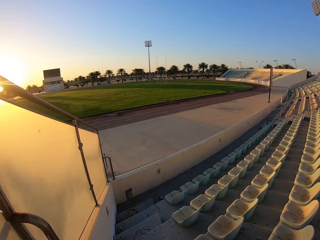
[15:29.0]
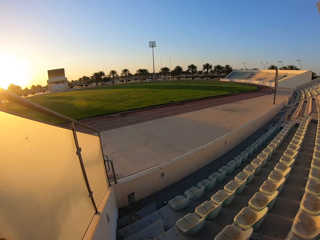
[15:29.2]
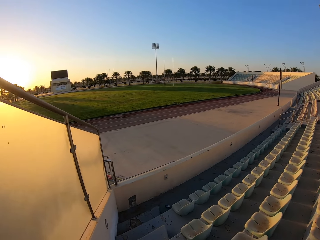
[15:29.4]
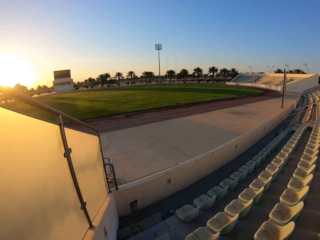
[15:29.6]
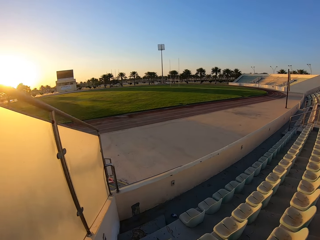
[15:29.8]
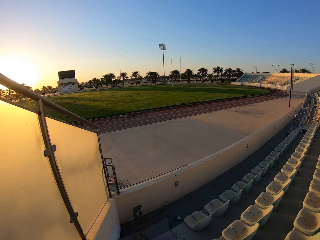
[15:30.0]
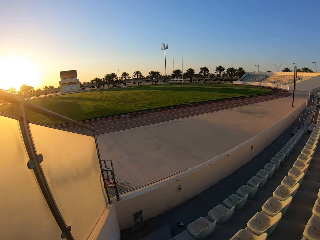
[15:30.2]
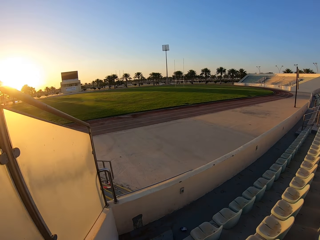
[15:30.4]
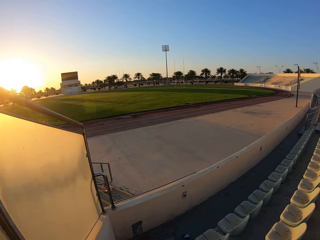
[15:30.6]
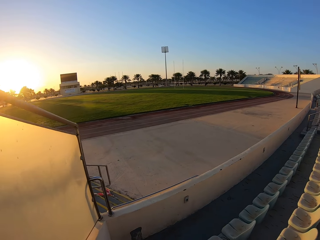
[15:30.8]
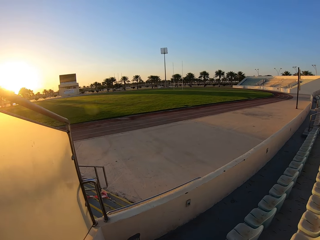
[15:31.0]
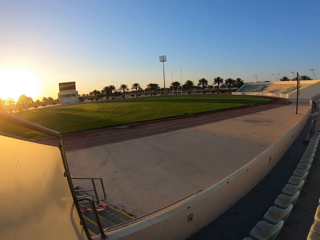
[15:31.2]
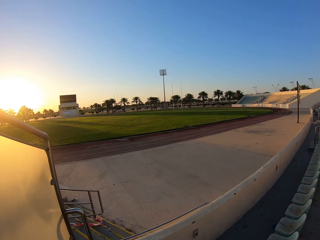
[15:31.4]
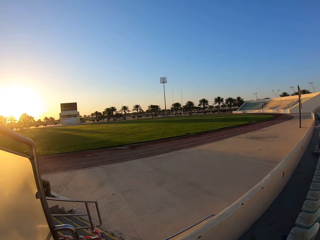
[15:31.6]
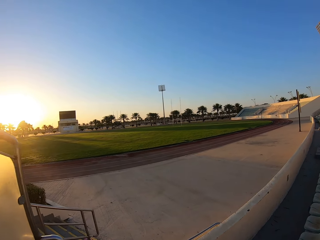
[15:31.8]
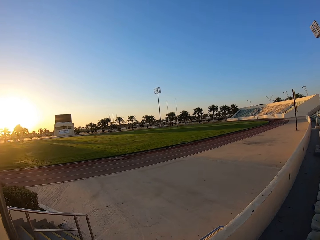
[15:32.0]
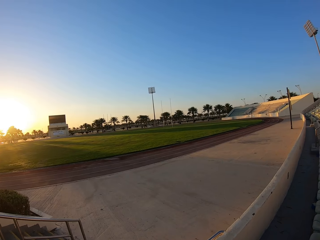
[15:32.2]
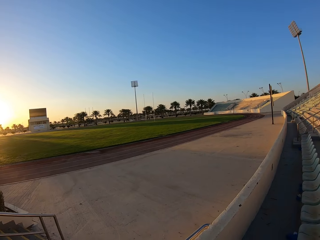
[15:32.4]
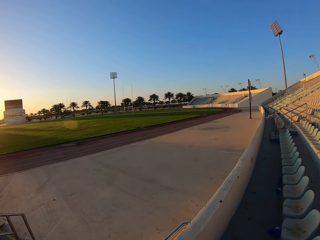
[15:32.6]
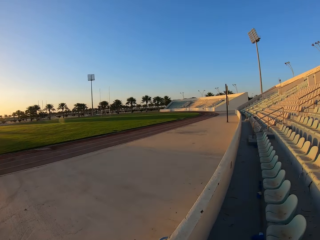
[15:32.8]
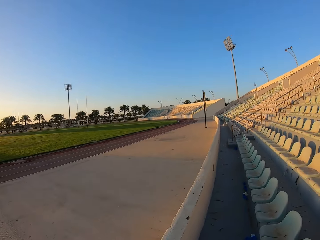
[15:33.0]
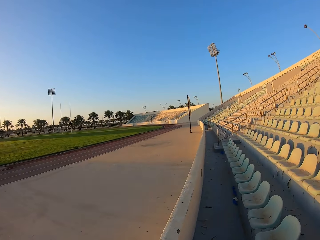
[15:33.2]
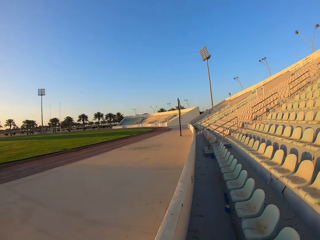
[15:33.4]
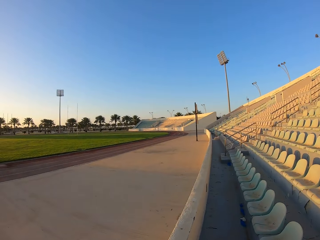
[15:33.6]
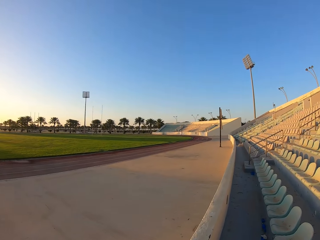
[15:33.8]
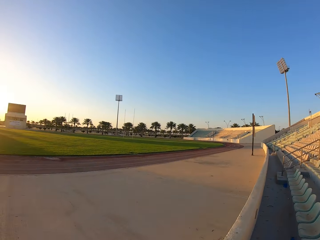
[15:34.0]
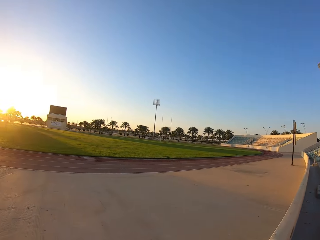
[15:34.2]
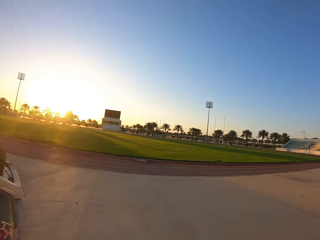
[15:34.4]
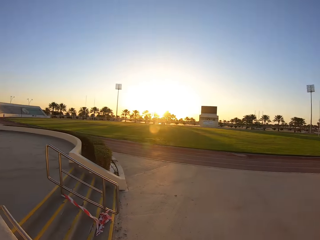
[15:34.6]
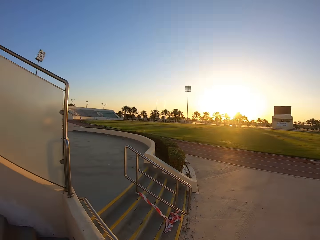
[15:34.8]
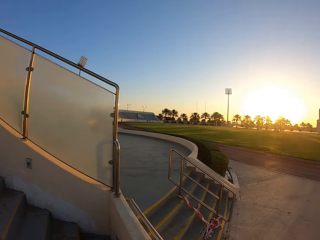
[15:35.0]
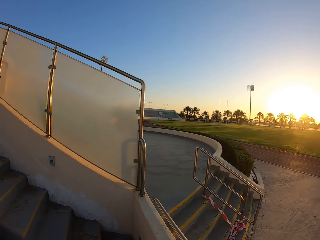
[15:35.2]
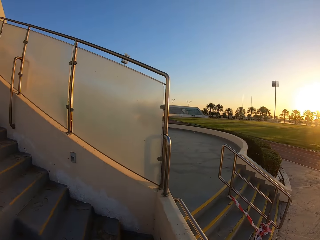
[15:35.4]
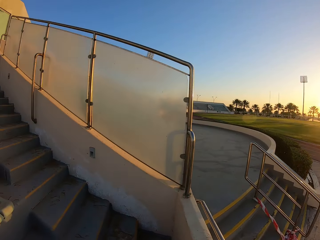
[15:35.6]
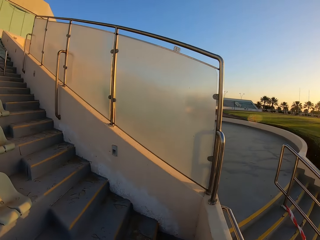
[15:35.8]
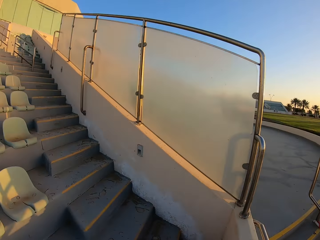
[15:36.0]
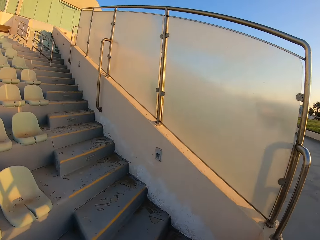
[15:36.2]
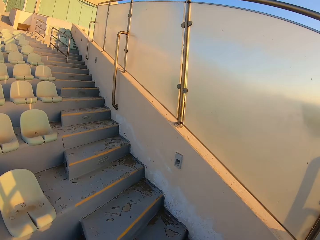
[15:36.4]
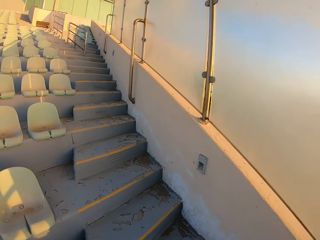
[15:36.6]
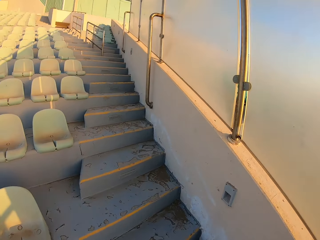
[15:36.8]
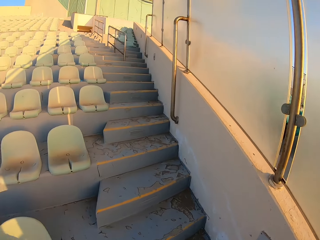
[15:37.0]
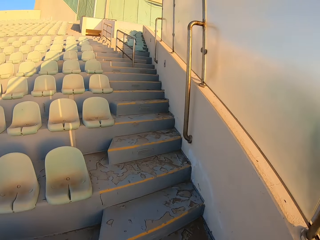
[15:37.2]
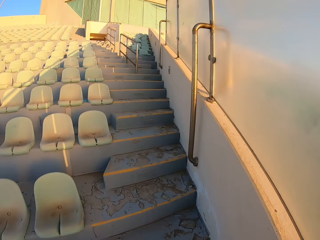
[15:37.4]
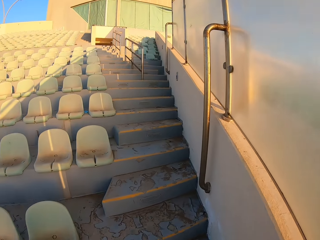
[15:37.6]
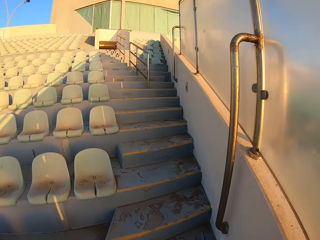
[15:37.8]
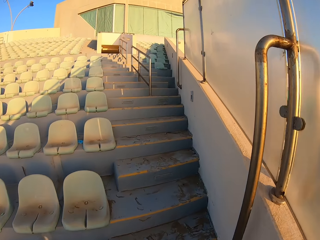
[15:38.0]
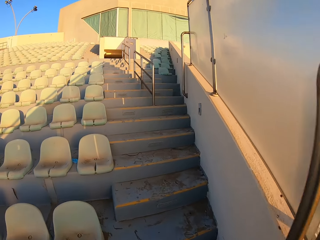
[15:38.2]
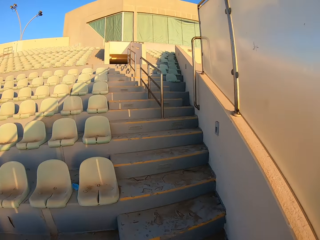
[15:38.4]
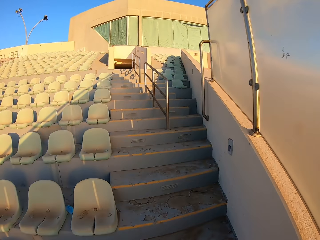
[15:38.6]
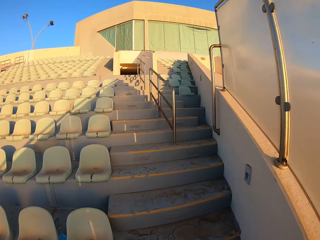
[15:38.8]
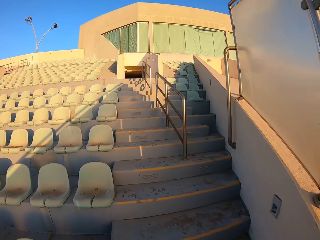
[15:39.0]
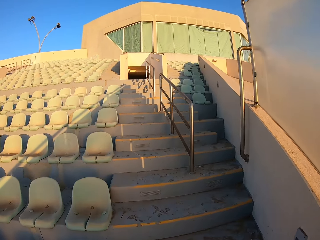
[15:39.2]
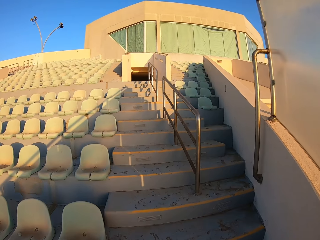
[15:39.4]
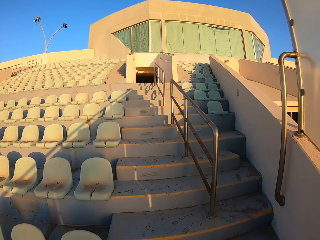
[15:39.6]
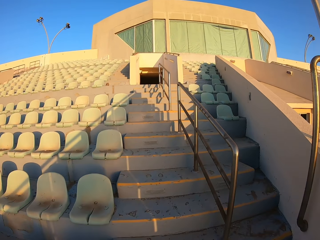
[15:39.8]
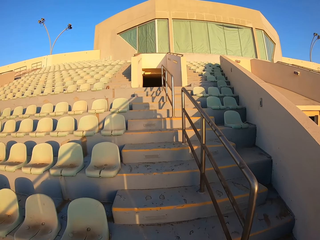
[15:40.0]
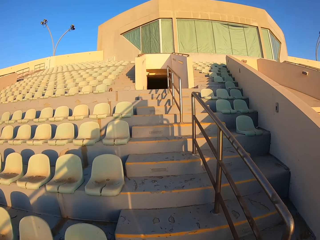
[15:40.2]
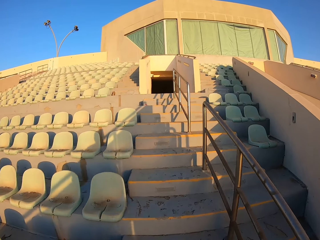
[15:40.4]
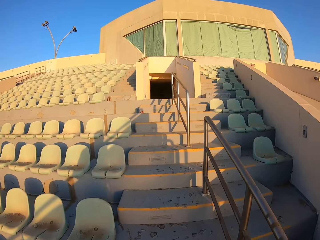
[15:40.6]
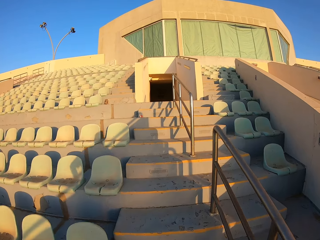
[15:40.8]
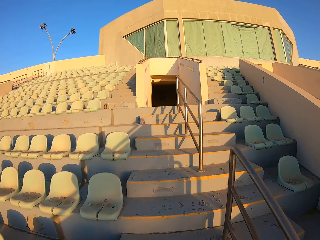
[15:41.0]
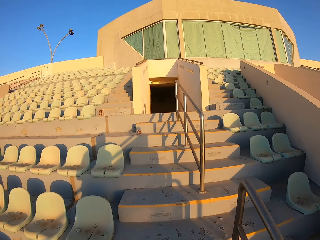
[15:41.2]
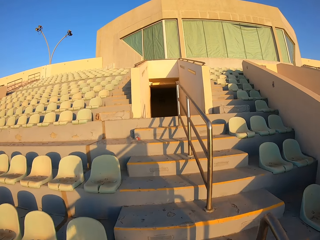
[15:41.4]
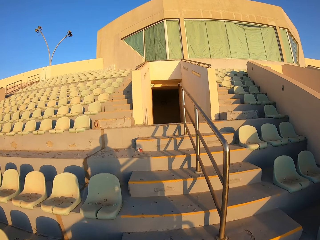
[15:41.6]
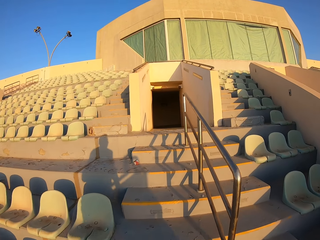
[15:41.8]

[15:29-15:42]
The camera wearer looks around the stadium. They walk around the stadium. They jog up the stairs.

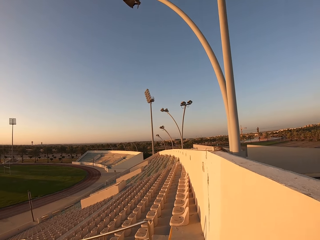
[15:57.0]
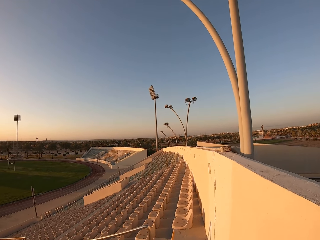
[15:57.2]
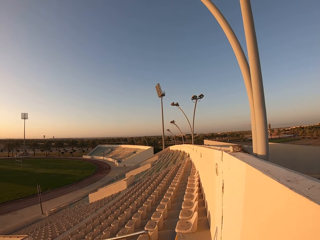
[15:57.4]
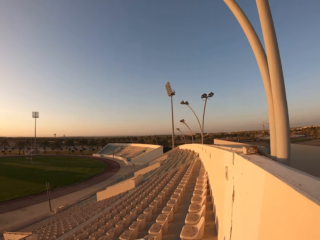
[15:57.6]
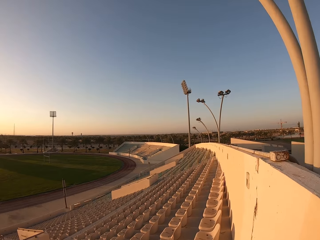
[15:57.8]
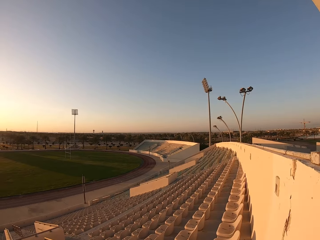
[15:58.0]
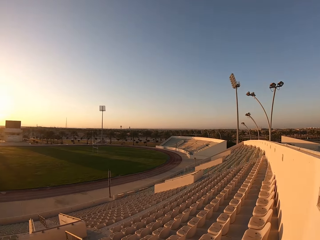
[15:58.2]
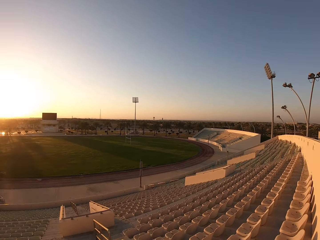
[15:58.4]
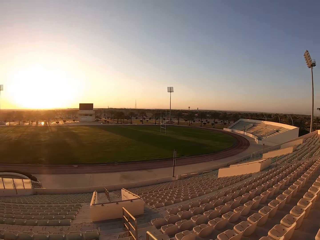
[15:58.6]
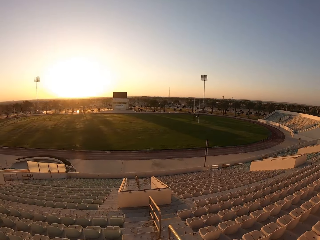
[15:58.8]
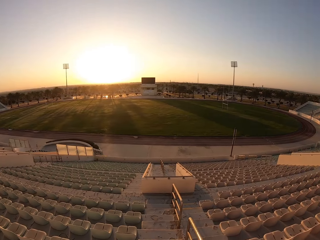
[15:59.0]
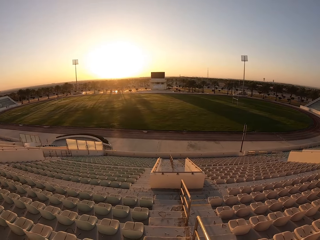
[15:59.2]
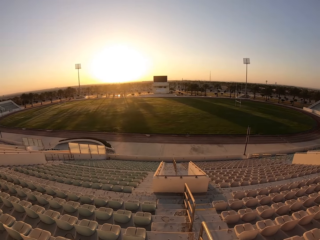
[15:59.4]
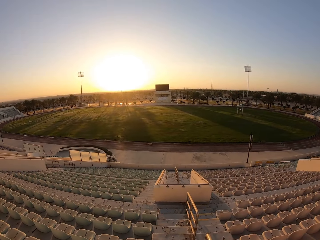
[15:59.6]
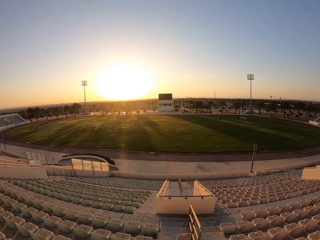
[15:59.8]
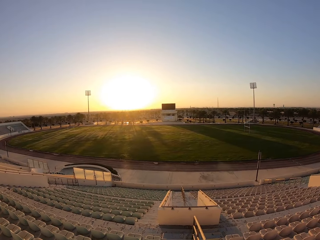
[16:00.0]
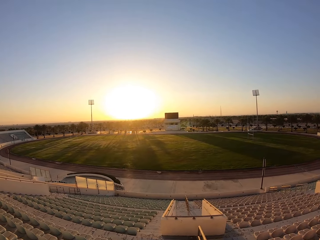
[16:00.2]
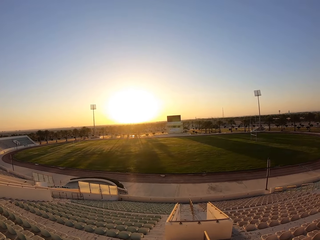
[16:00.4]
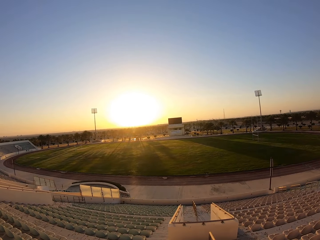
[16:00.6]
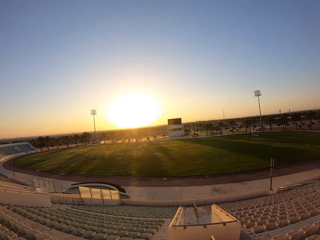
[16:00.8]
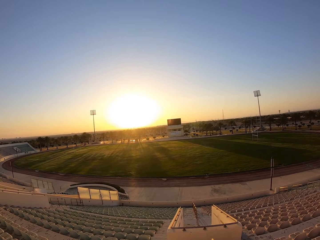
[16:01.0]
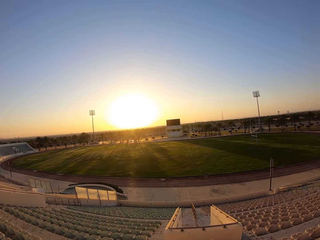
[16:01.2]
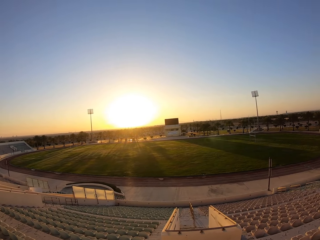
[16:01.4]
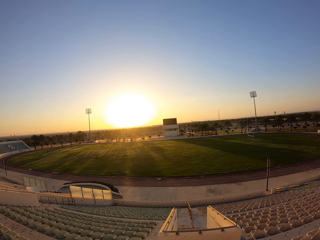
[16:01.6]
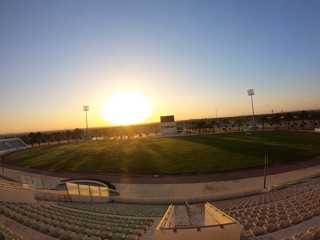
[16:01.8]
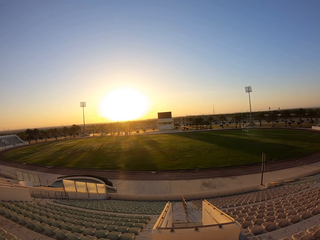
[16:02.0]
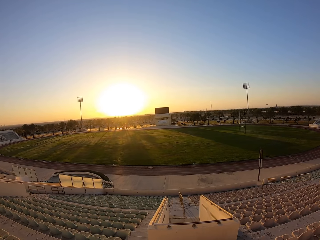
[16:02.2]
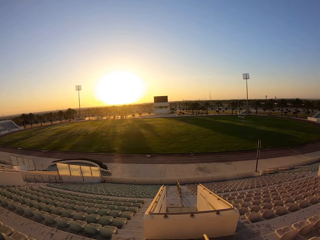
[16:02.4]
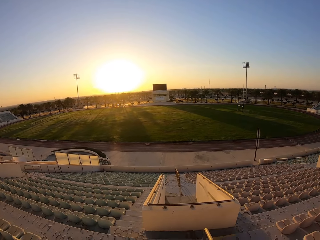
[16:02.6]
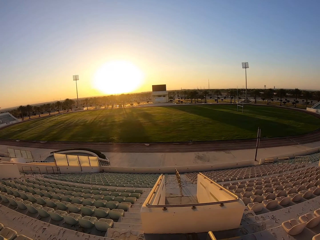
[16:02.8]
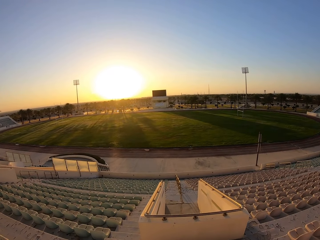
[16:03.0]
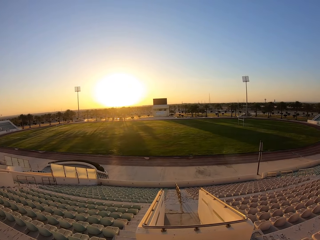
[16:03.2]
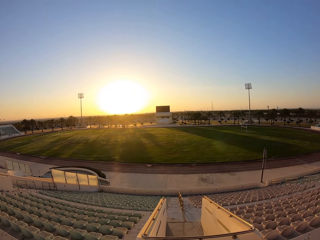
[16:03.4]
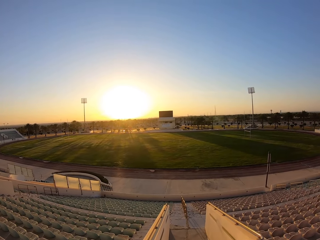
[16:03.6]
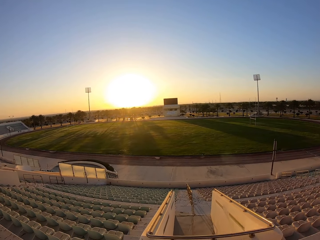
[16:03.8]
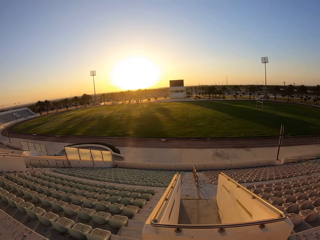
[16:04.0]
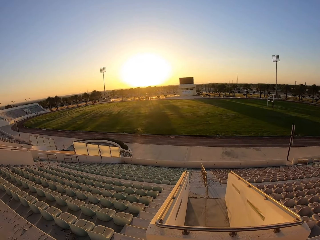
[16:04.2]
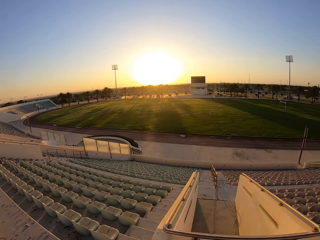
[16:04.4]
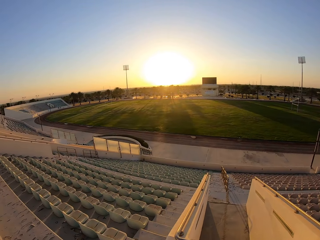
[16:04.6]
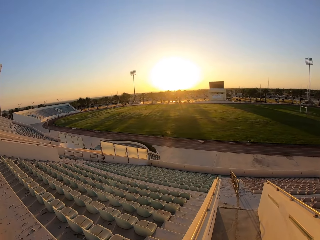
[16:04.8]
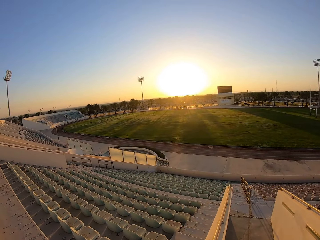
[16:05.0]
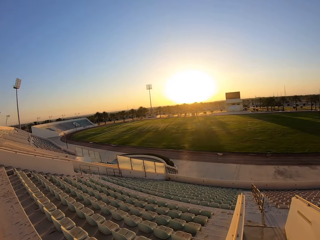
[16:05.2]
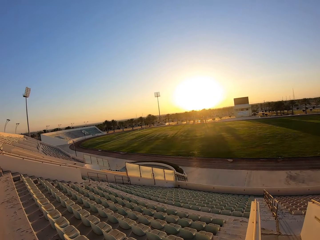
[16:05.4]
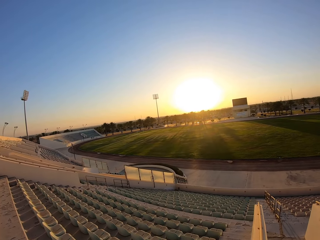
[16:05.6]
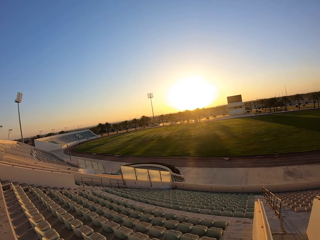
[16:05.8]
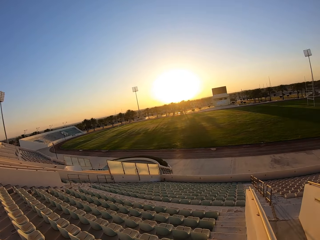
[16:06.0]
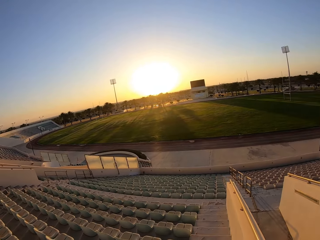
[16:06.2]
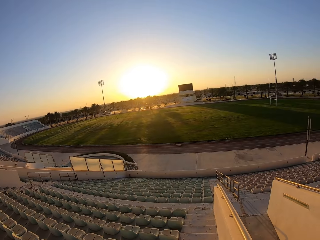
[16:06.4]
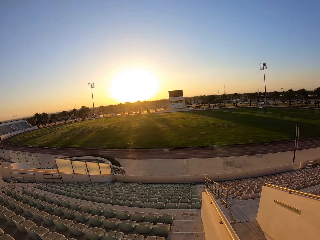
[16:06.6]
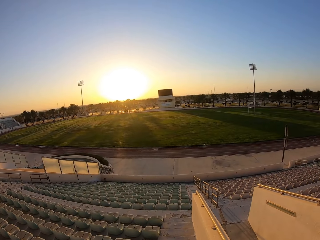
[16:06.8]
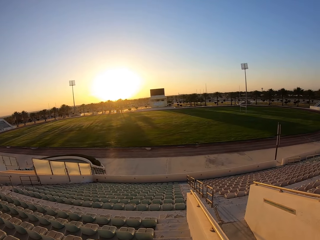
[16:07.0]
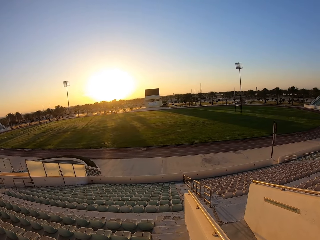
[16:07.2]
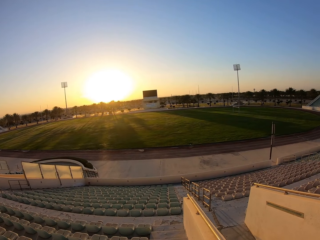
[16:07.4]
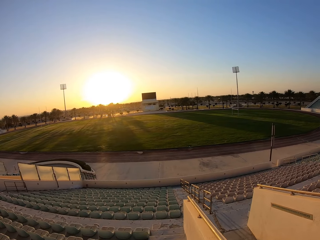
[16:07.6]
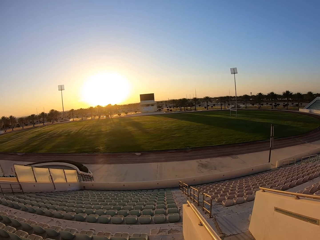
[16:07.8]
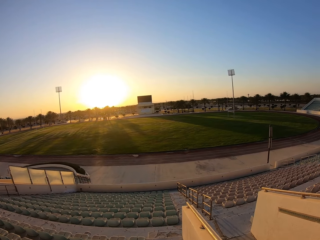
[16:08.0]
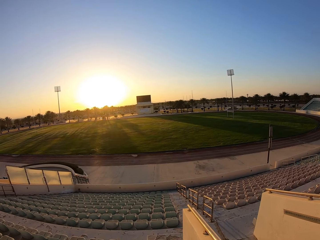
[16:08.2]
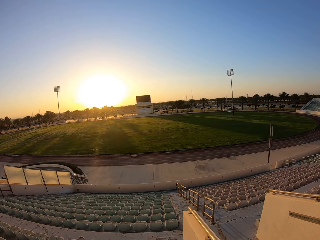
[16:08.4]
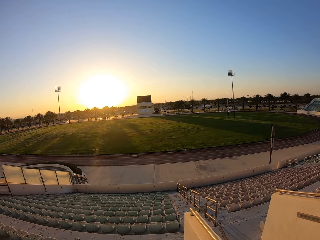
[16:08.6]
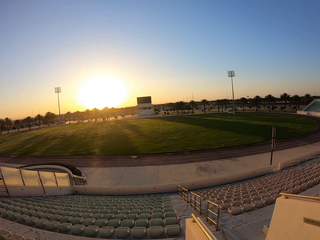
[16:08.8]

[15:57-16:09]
The camera wearer looks around the stadium. They jog down the stairs. They walk around the stadium.
